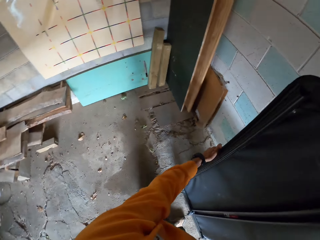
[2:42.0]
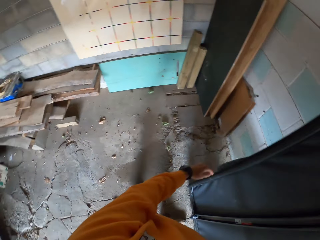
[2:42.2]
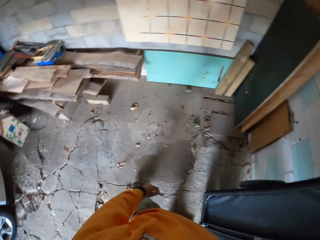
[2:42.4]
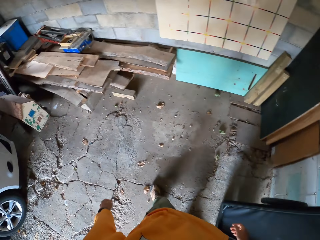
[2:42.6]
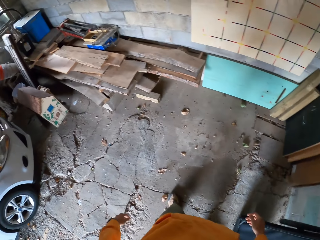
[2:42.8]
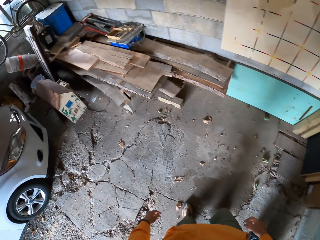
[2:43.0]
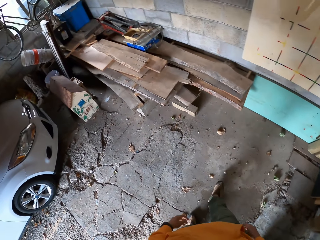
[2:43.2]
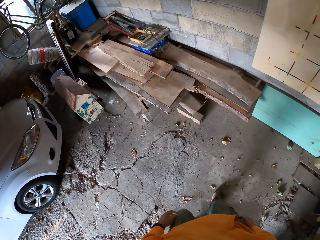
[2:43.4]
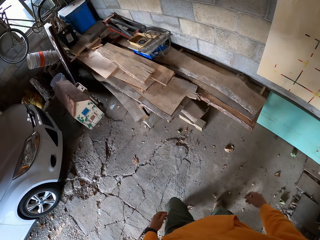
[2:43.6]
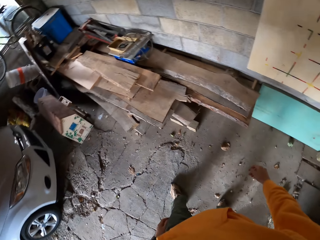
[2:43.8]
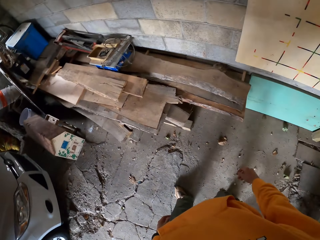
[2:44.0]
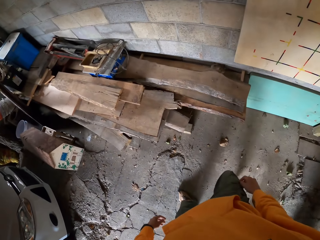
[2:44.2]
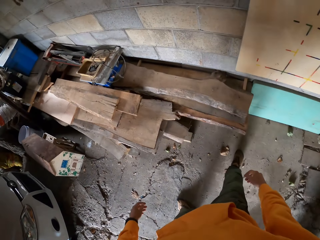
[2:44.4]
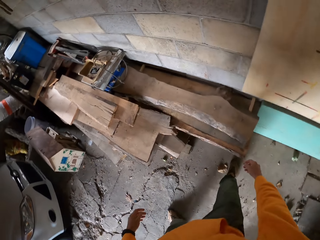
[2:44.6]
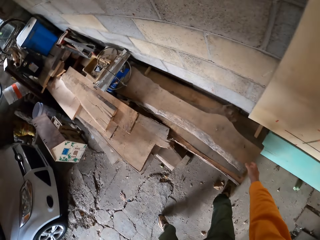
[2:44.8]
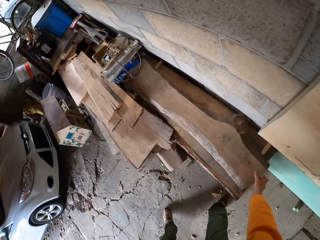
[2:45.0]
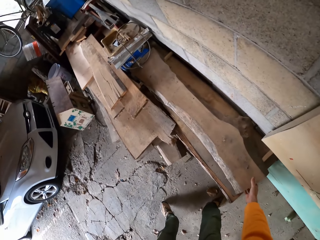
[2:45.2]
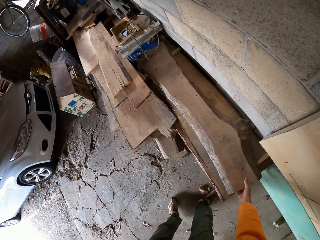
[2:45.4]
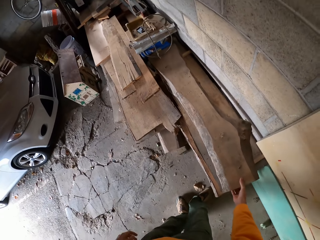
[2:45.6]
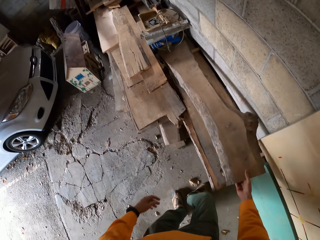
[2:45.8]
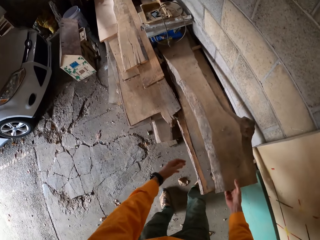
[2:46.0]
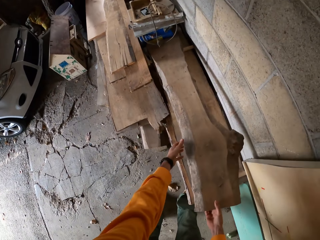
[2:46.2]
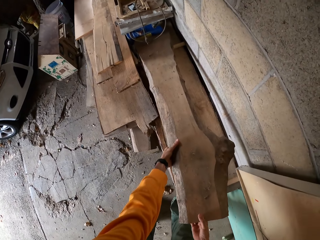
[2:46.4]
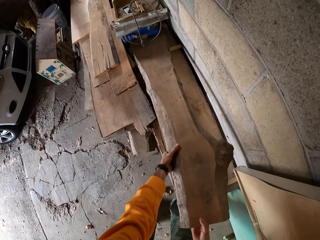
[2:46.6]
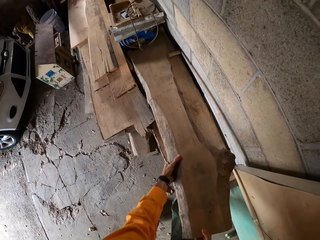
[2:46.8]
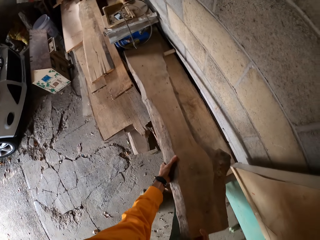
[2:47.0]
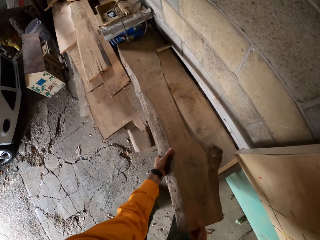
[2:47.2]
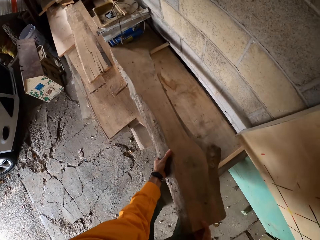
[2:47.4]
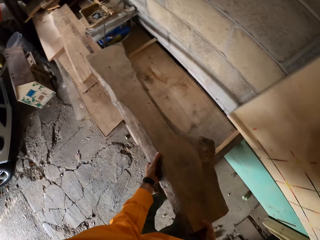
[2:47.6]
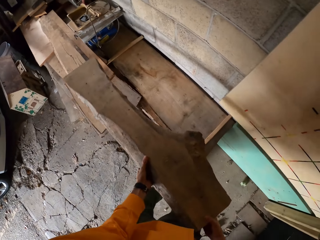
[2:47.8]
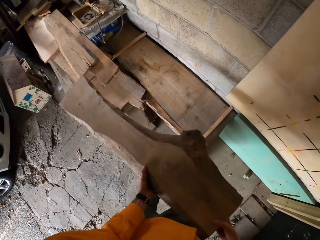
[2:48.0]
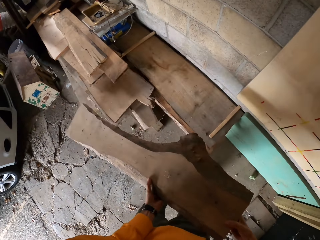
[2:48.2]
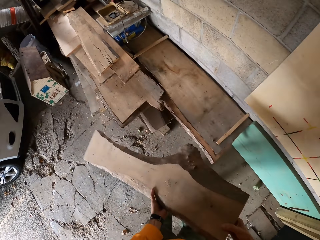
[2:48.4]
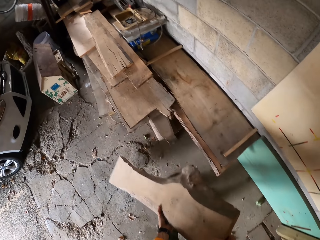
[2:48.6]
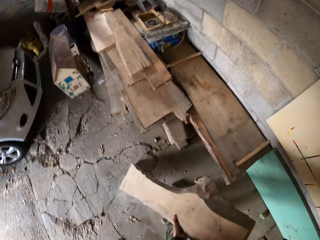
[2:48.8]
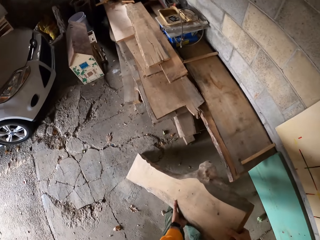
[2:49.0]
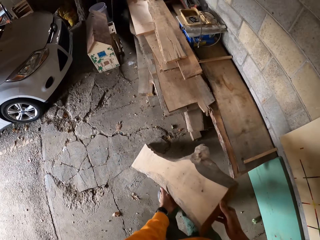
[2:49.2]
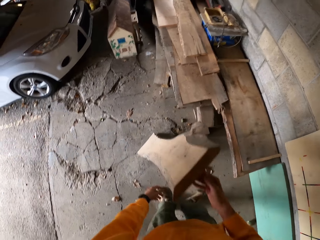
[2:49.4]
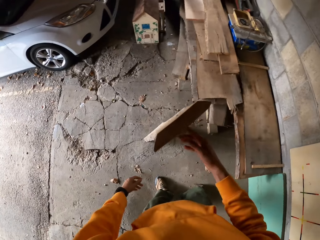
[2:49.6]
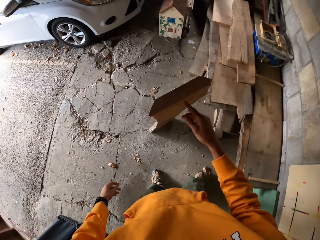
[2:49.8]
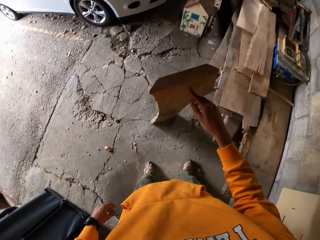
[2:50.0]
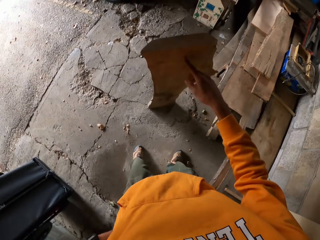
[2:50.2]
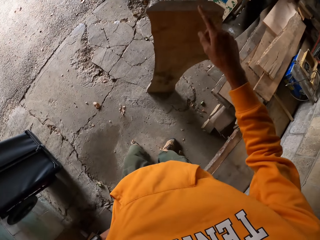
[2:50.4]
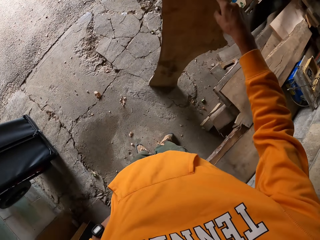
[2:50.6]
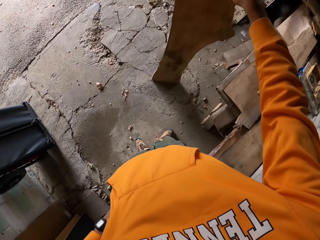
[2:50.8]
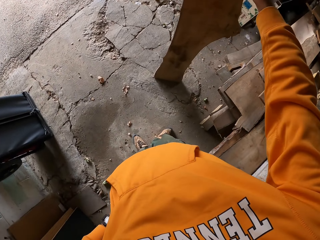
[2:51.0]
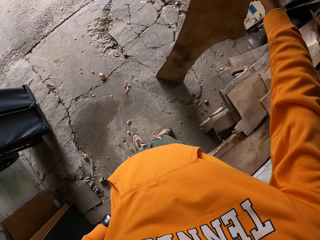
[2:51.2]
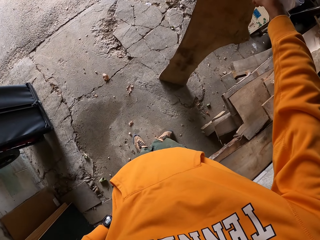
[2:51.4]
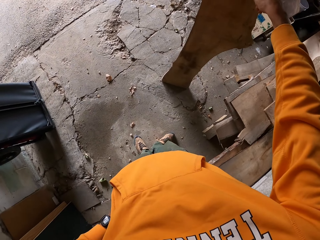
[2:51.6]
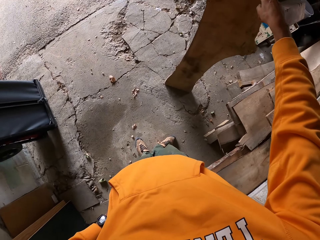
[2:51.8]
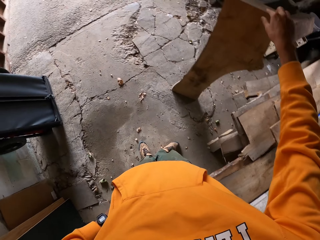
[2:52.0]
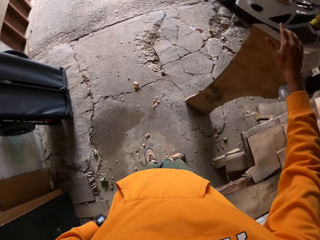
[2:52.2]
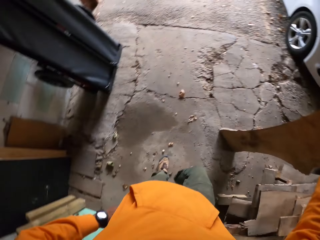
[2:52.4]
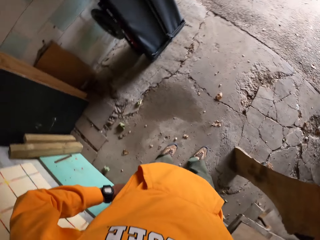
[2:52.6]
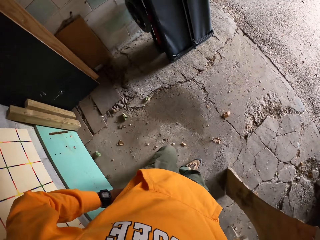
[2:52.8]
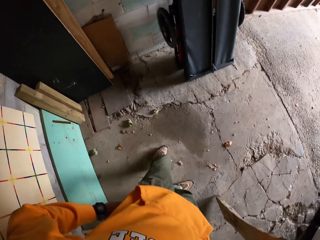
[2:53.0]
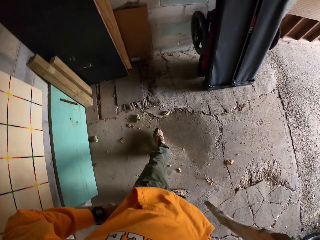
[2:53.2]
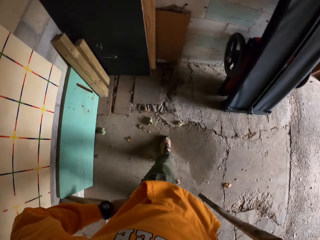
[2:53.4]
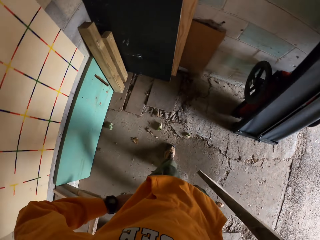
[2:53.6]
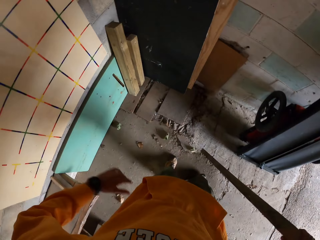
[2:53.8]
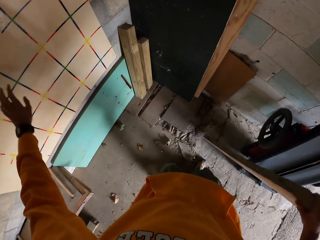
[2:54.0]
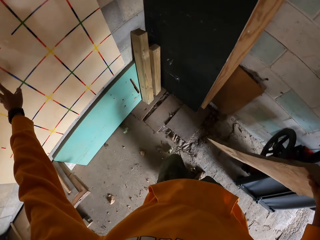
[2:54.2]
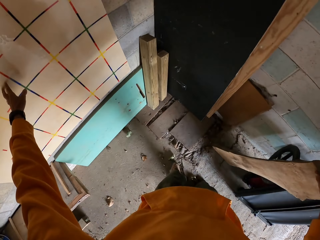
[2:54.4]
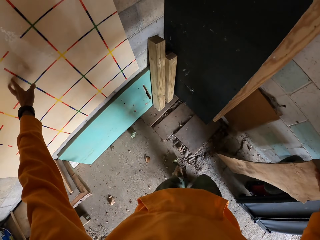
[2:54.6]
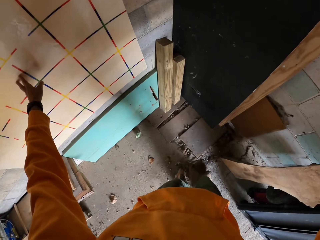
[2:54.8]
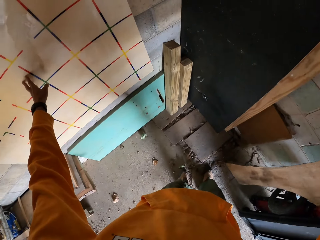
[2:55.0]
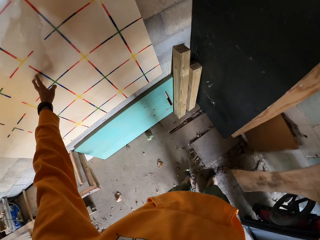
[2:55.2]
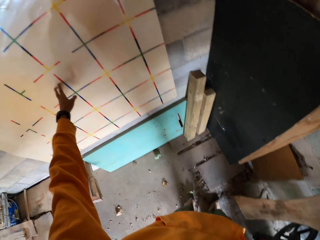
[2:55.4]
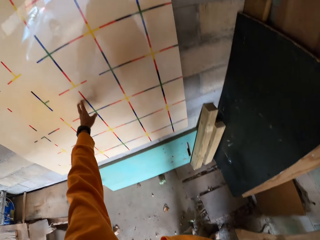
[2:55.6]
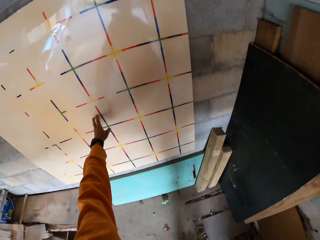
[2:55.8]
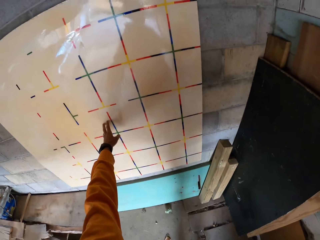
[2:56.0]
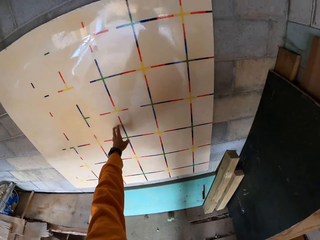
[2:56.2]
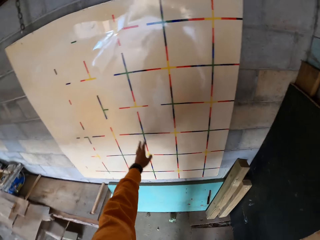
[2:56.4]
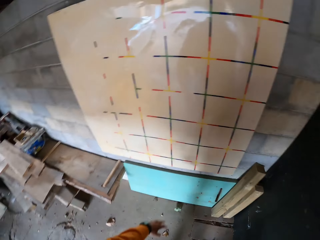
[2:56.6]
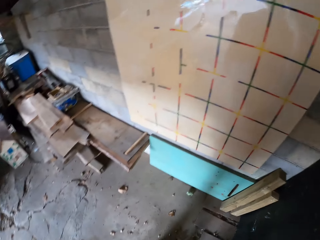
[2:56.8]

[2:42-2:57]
The camera wearer puts something on the wall. He walks towards a wood plank or timber. He picks up the wood plank with both his hands. He puts the side of the timber down. He stares at the timber. He walks towards the wall. He drops the wood plank beside the wall.

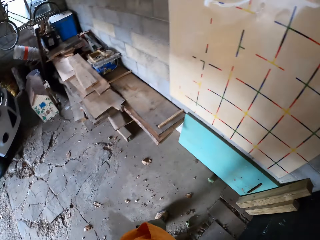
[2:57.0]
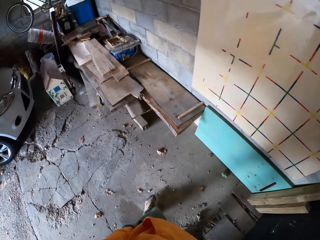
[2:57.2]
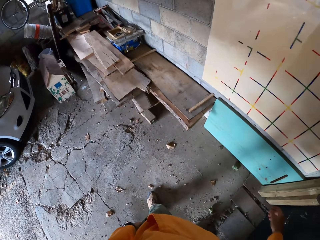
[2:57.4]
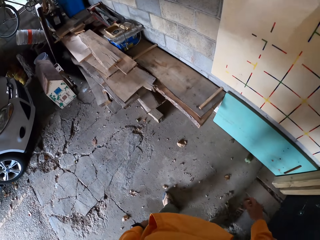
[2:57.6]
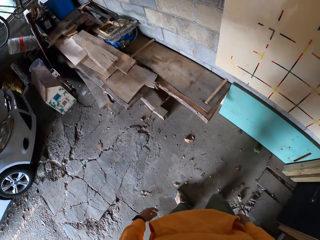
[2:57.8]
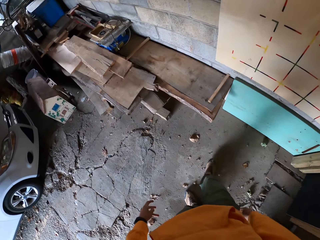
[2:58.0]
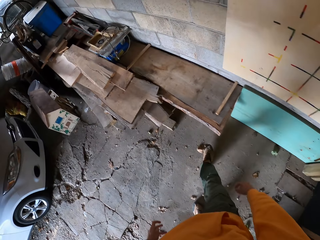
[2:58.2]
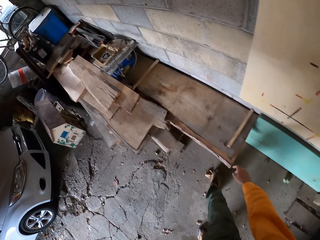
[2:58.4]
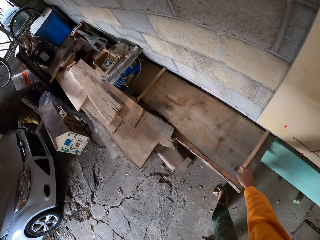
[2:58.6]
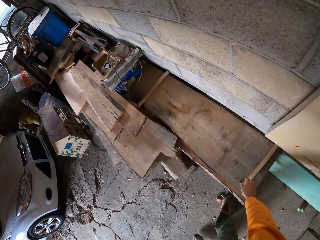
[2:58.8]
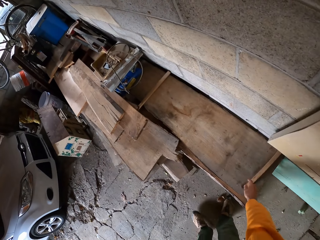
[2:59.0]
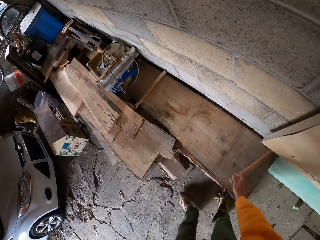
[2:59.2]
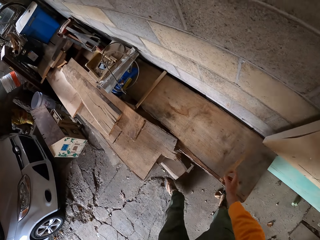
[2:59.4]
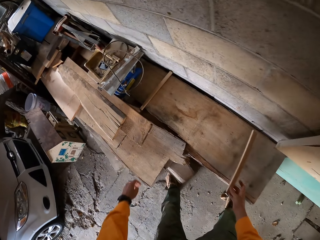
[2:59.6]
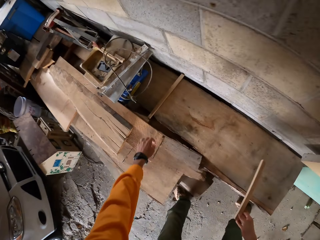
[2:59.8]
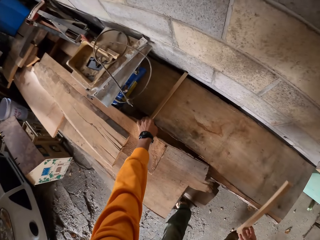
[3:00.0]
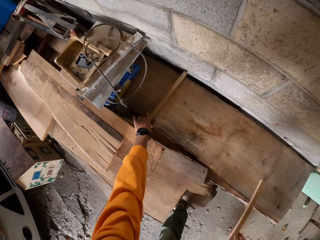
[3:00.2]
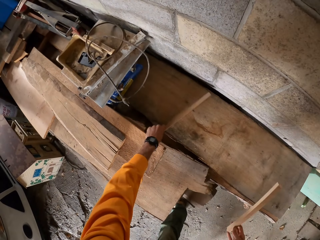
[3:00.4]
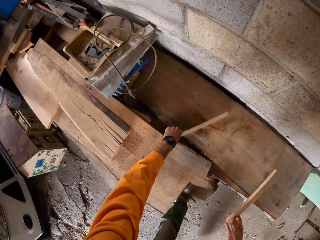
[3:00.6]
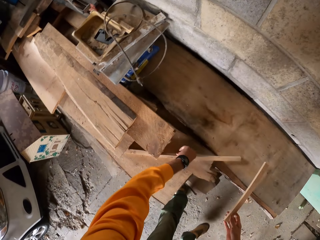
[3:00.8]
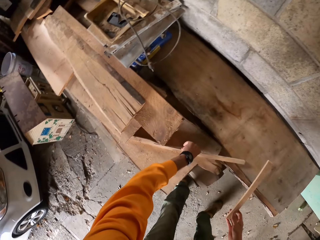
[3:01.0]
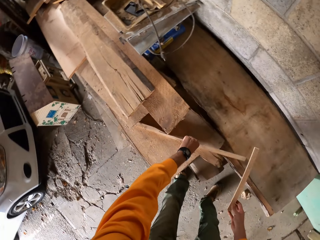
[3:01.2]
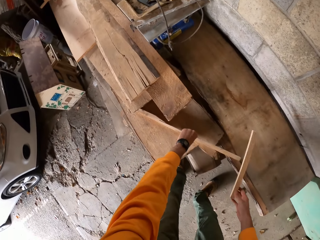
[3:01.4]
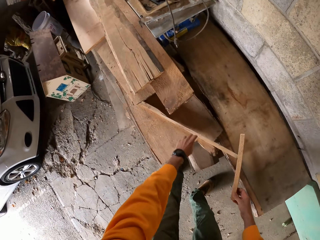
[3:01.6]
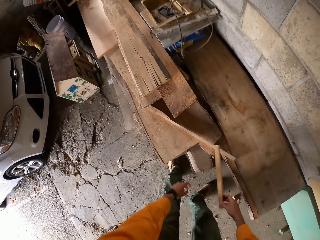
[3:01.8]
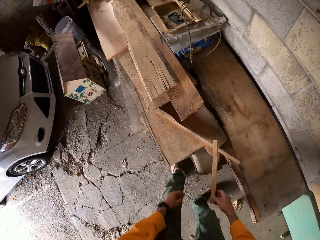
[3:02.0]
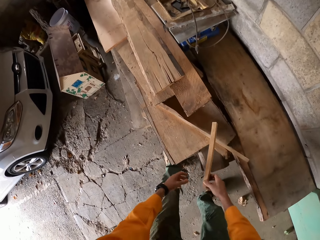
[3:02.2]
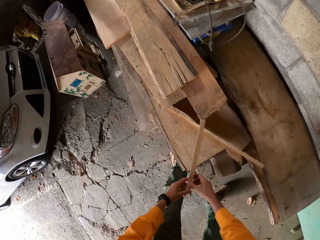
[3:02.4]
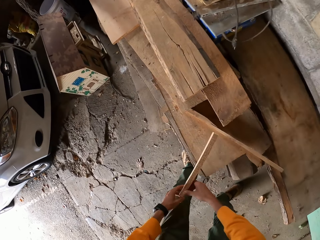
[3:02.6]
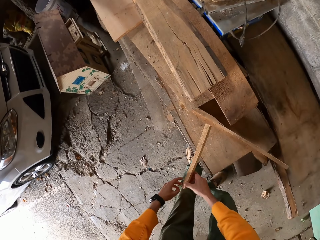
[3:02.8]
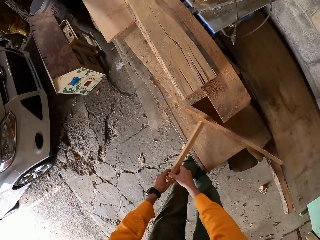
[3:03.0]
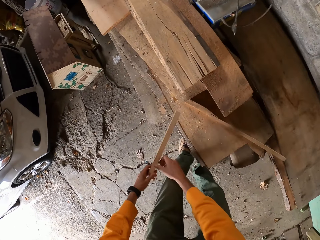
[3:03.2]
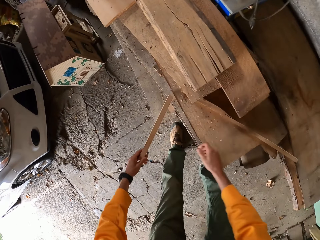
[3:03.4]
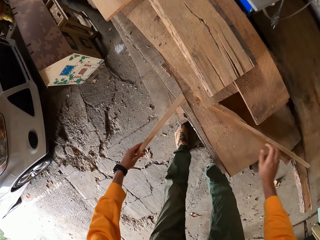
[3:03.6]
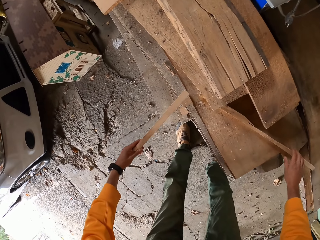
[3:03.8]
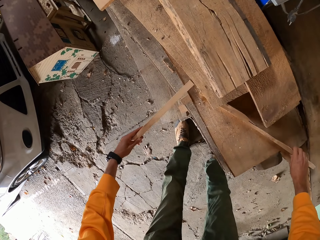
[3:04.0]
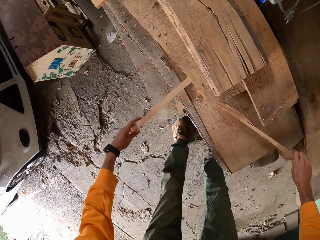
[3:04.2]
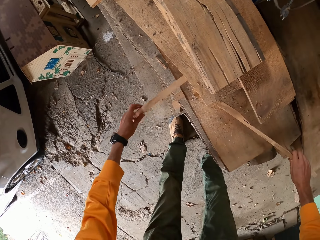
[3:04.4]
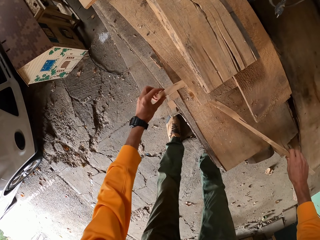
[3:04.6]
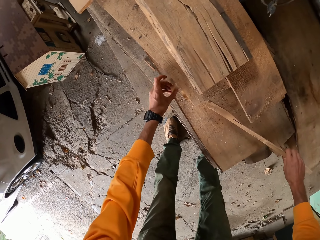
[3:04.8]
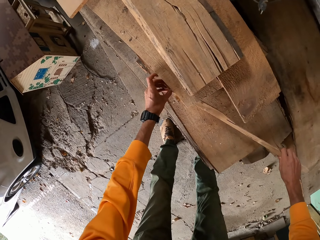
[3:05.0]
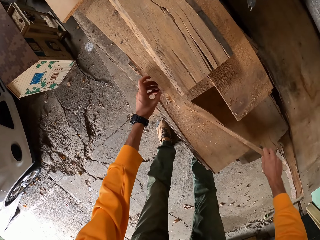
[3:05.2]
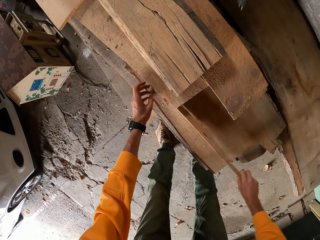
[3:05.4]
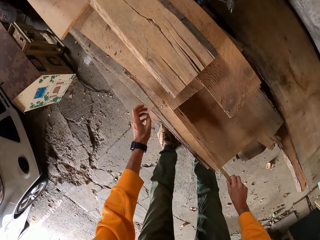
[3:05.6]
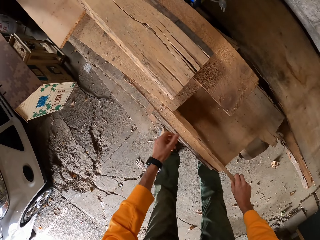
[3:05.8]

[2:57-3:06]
The camera wearer turns around. He walks towards the timber. He bends down and picks up a piece of wood with his right hand. He moves another piece of wood with his left hand. He picks up the other timber. He puts the timber on the larger one. He passes the piece of wood to his left hand. He places the piece of wood under a wood plank.
